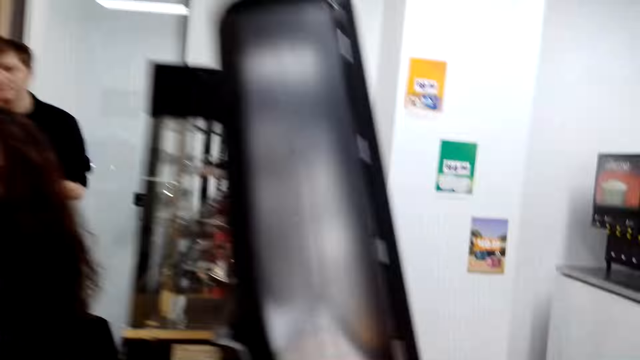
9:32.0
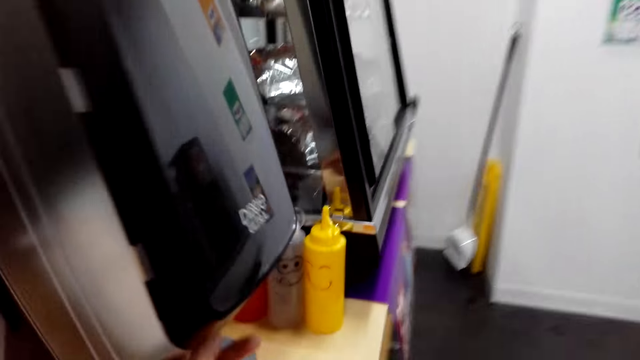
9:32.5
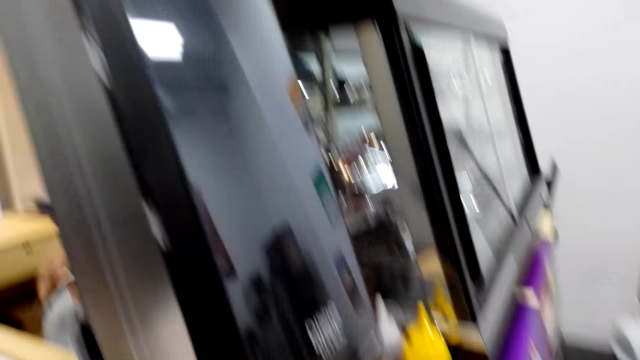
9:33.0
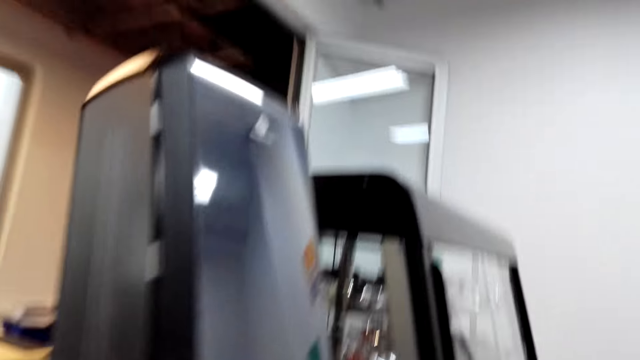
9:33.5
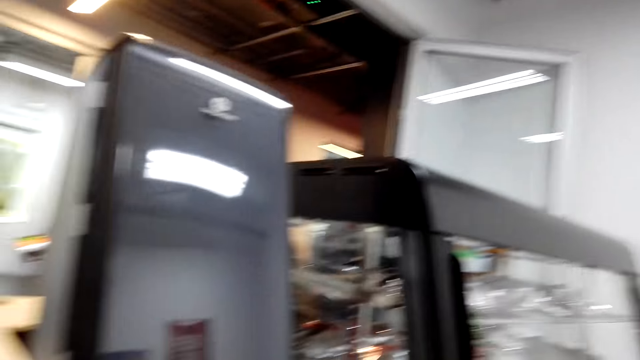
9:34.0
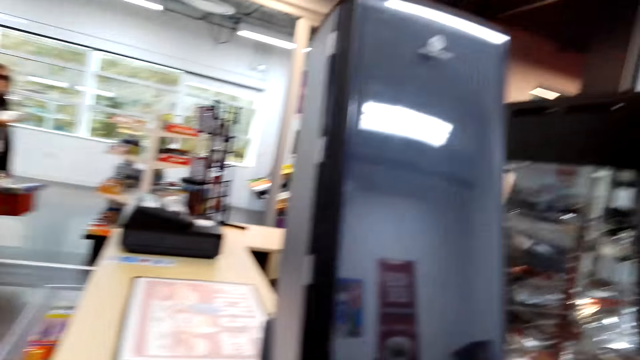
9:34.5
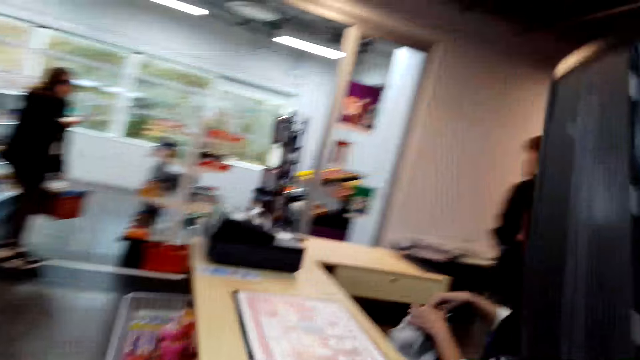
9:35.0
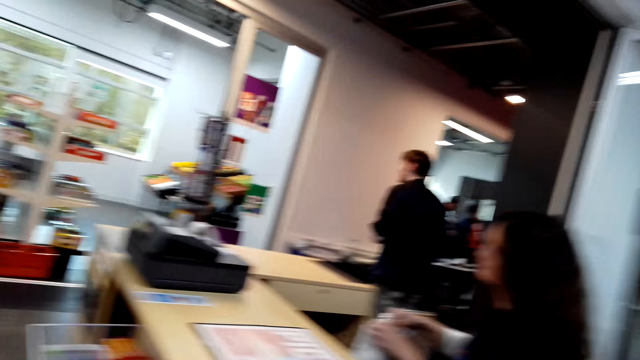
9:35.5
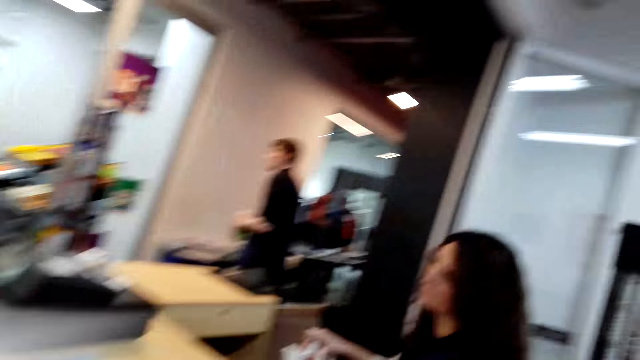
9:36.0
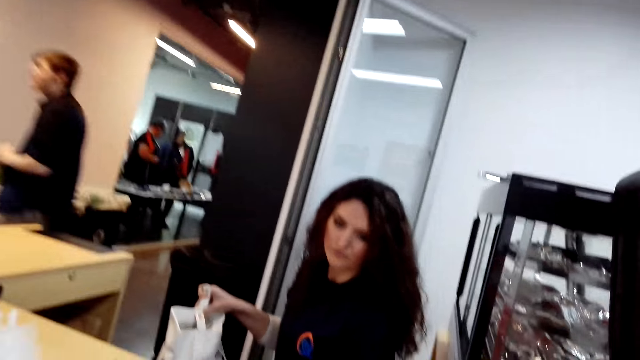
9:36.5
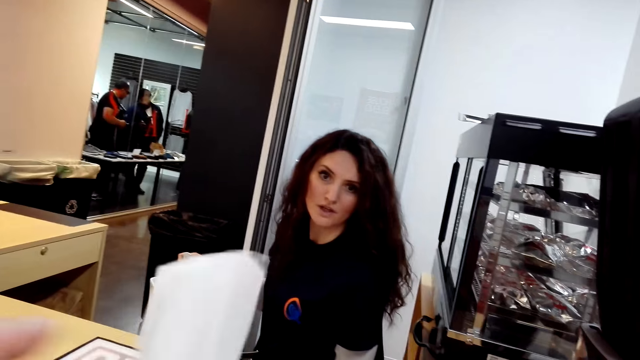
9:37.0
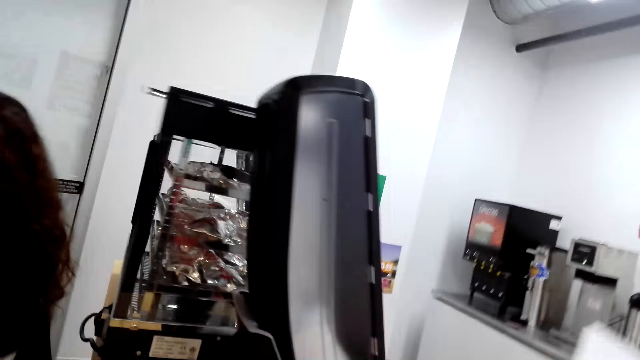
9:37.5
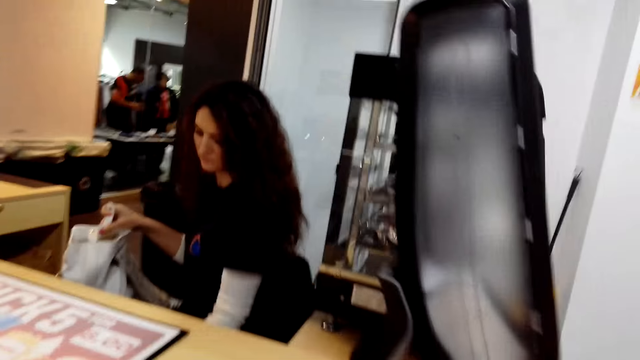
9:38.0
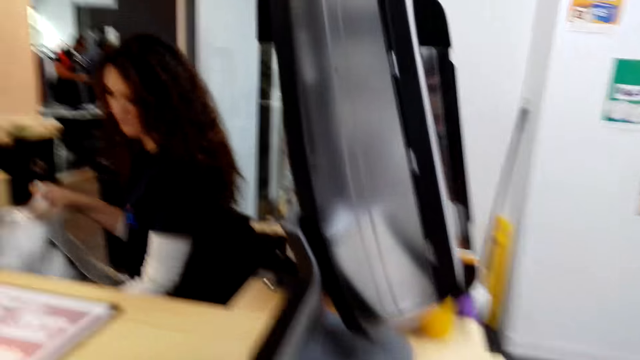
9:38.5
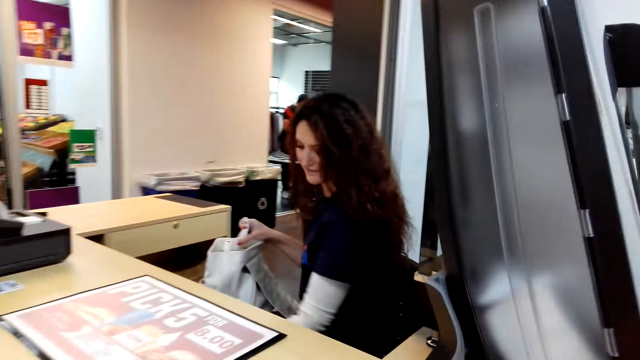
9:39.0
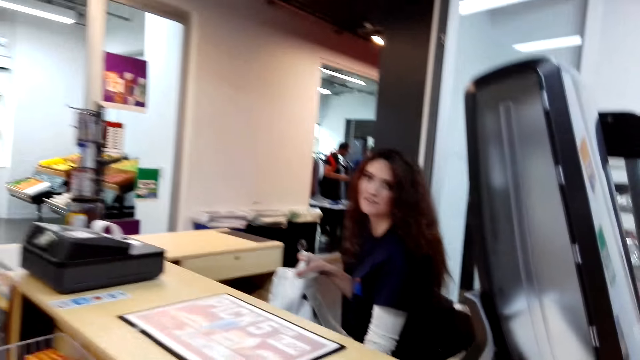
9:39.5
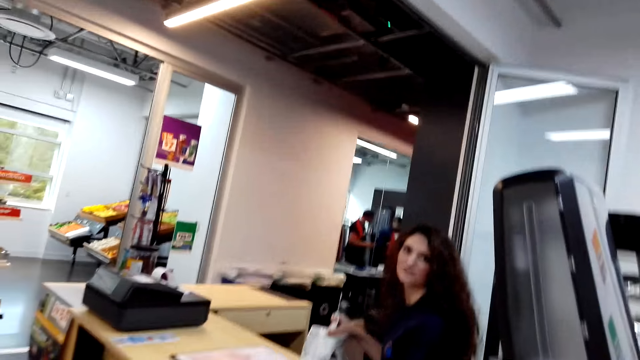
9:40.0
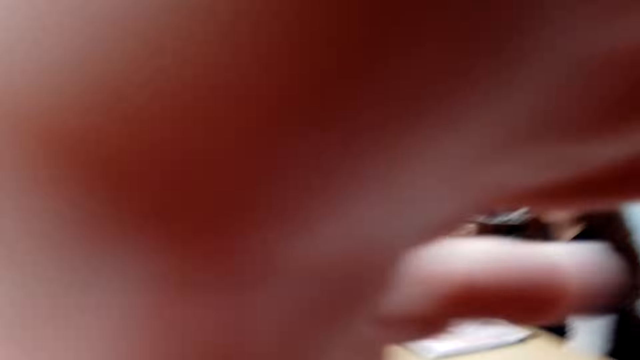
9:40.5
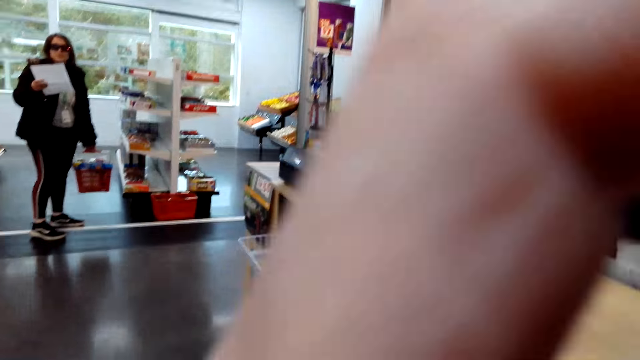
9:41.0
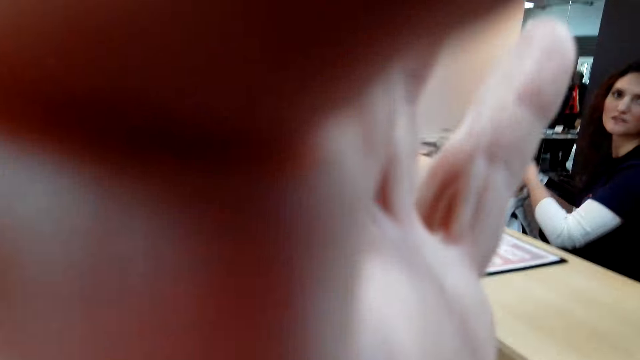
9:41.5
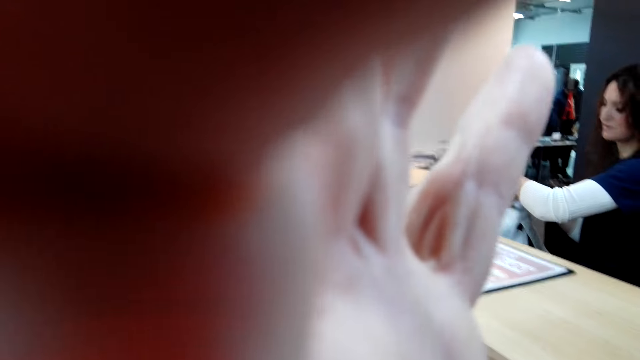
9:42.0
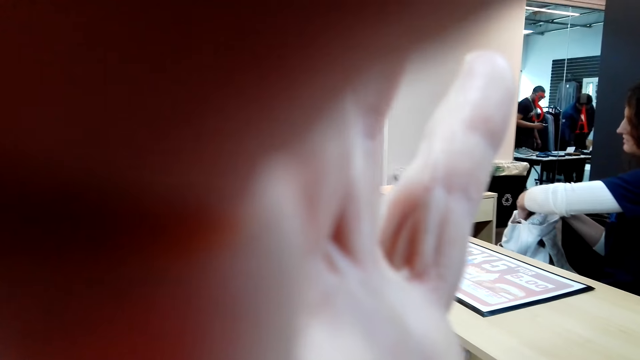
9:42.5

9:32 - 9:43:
The camera wearer moves to the other side of the counter. They talk to a woman. They move to the front of the counter. They talk to another woman. They hold the camera.

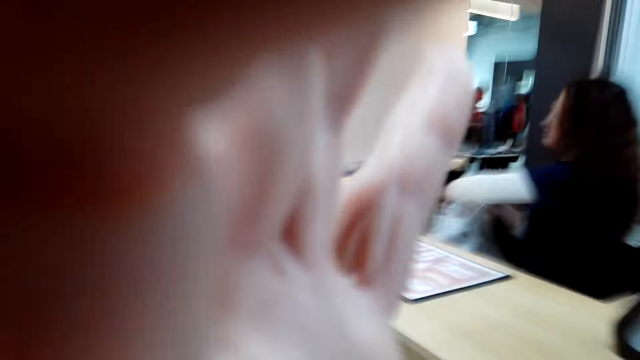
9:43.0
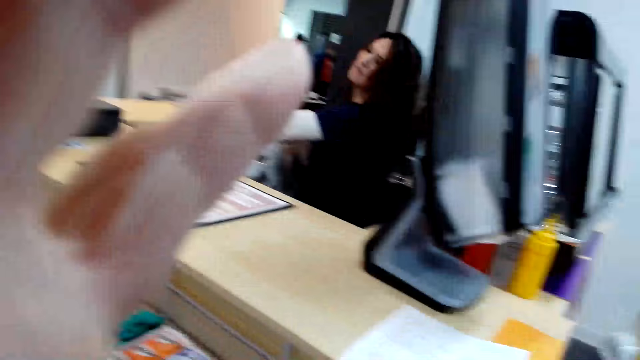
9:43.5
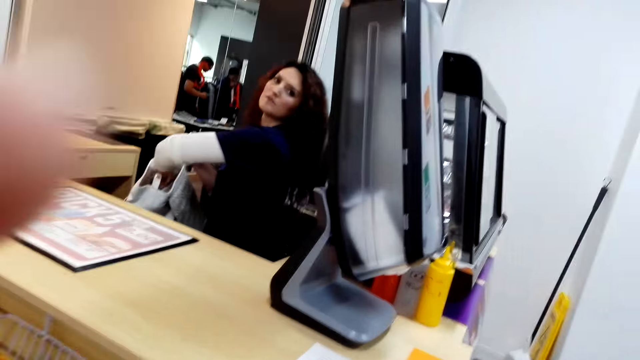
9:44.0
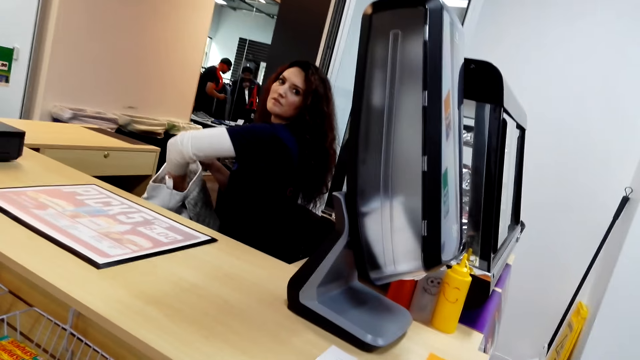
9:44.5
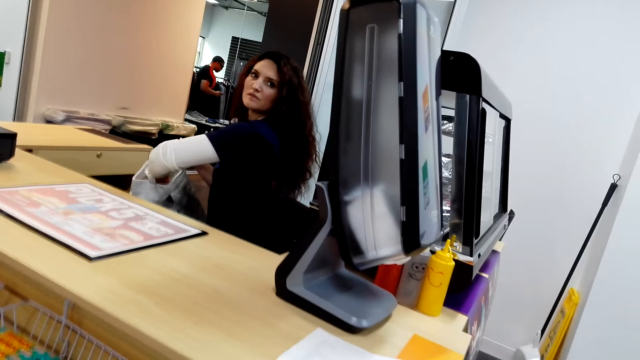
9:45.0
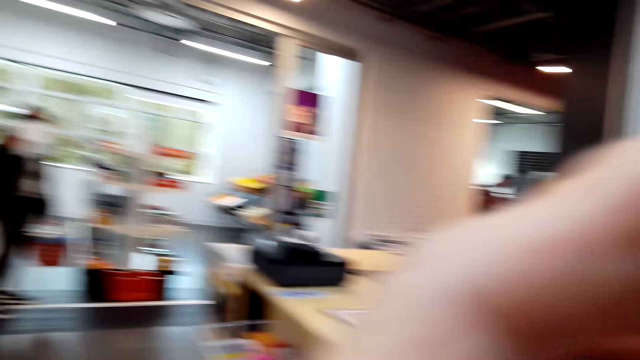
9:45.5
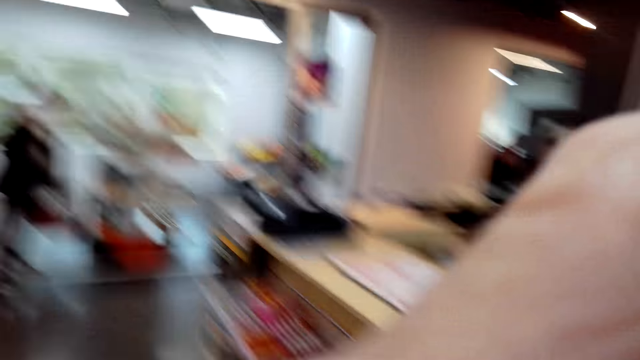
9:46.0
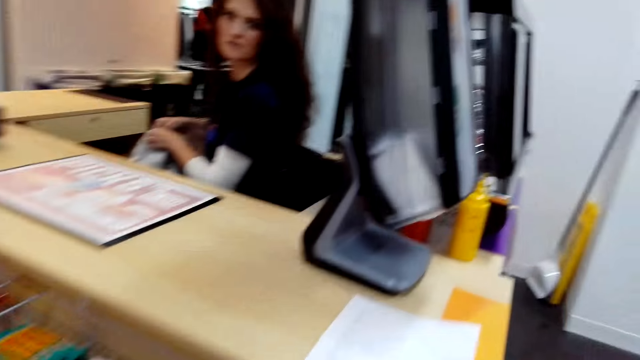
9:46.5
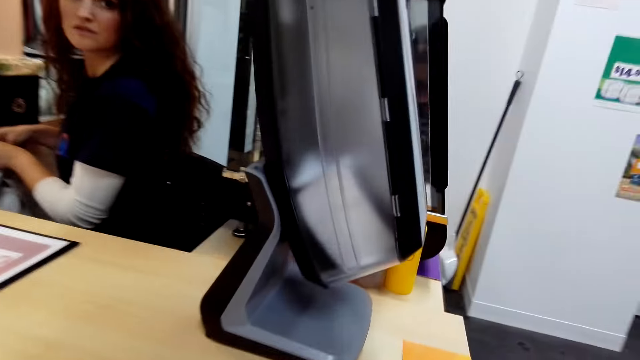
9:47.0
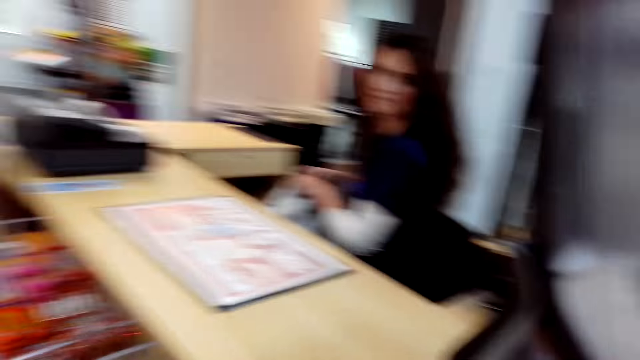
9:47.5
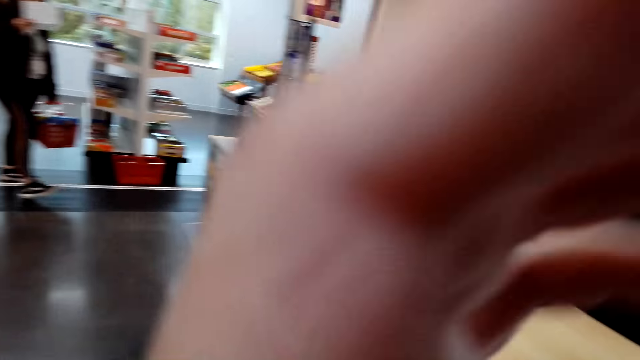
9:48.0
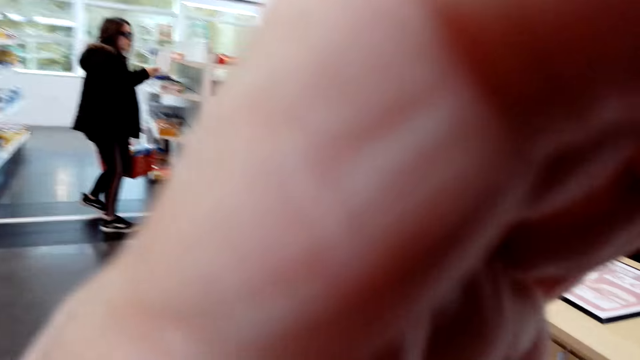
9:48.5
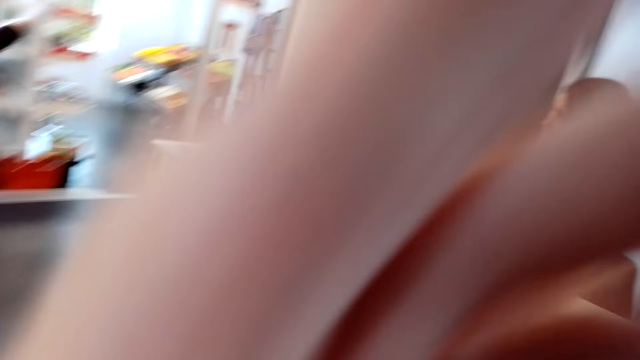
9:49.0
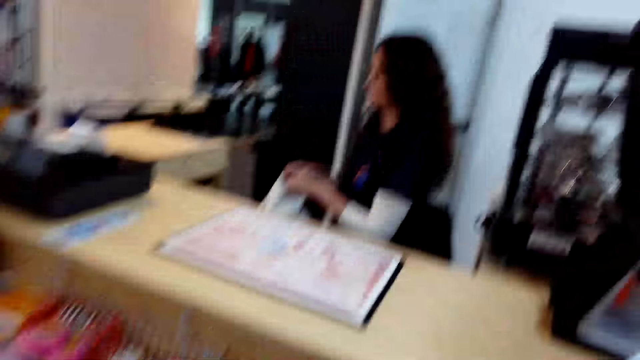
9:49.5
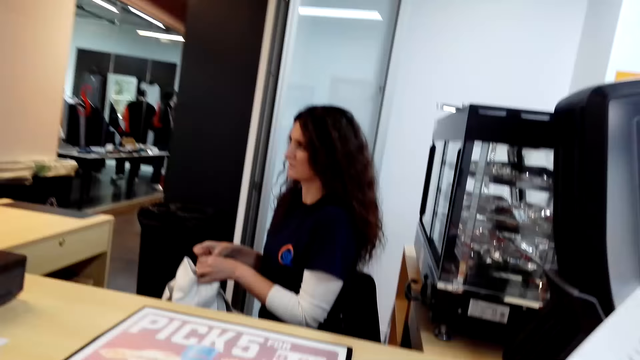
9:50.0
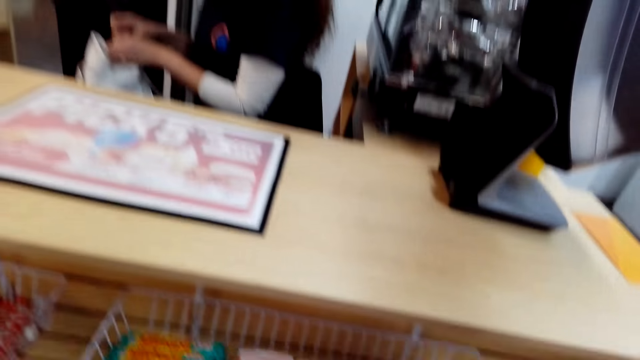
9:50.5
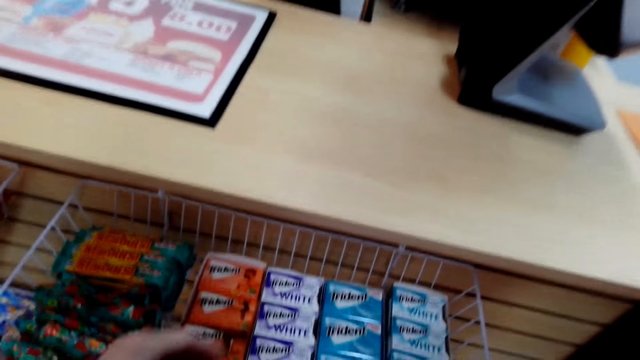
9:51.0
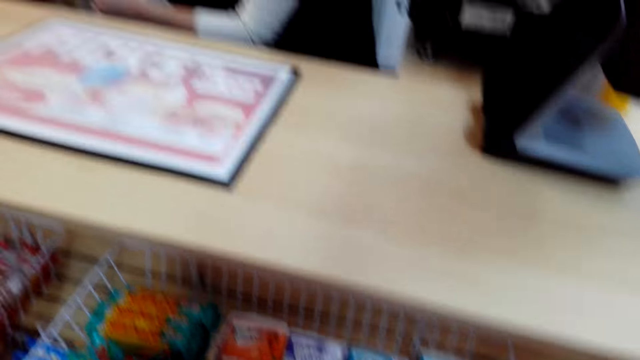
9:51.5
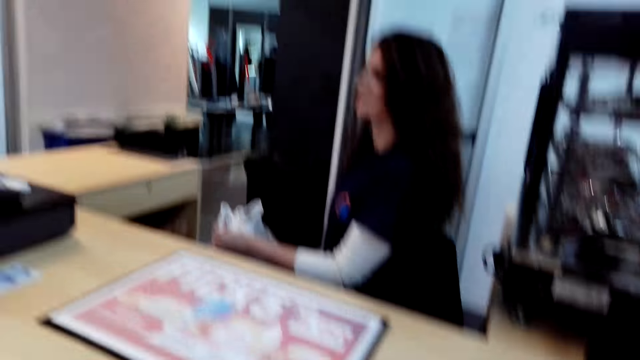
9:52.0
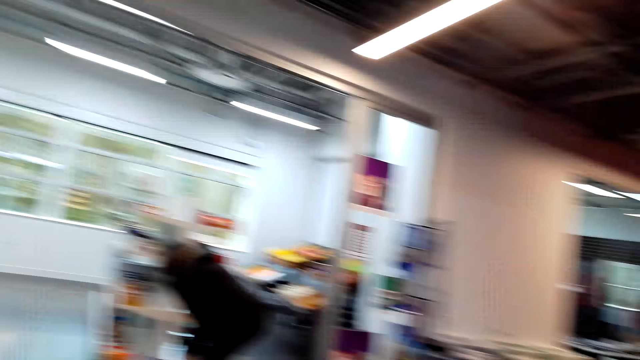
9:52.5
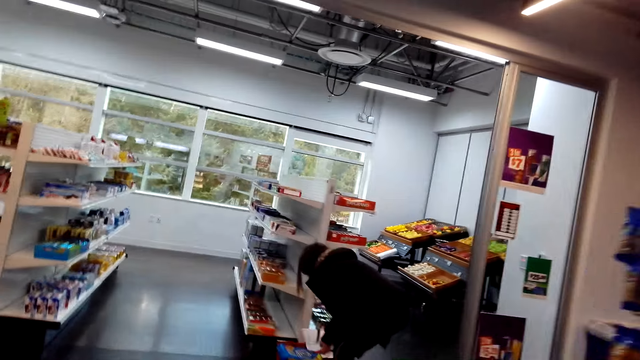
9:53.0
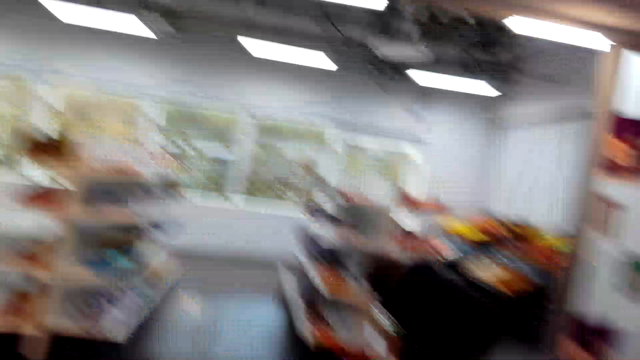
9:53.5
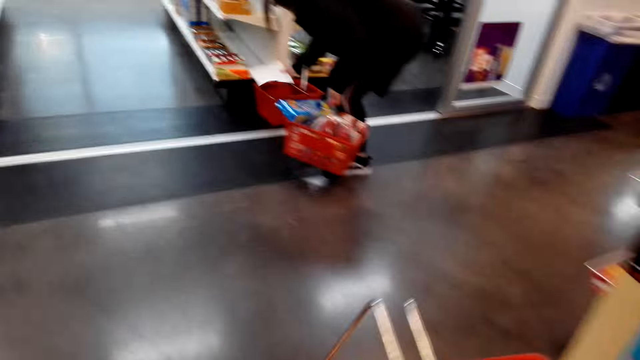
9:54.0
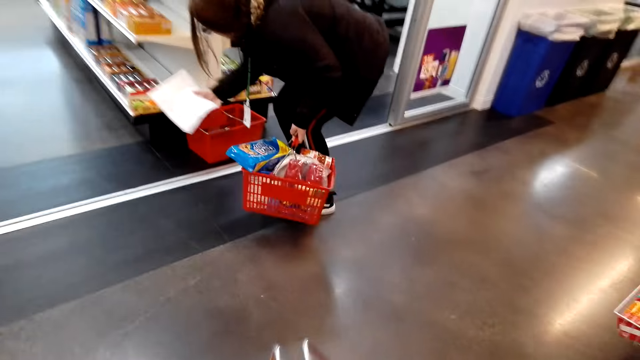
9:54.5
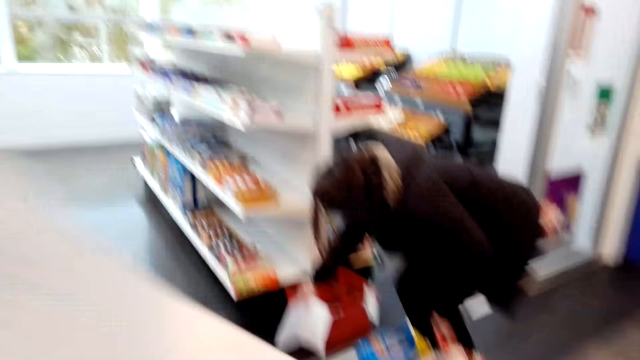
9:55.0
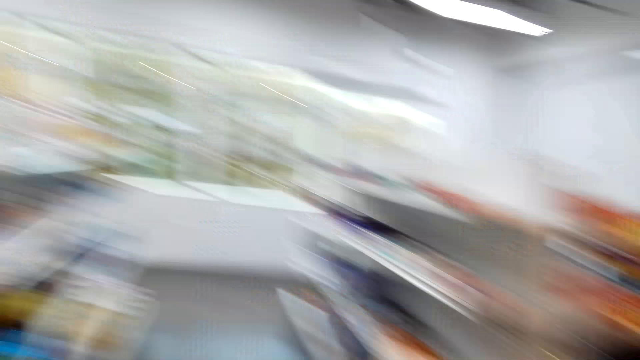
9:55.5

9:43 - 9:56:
The camera wearer talks to a woman. They hold the camera. They move towards the counter. They talk to the woman. They hold the camera. They inspect the gum. They talk to another woman. They walk towards the other woman.
